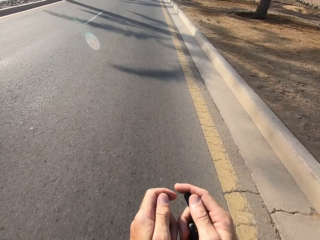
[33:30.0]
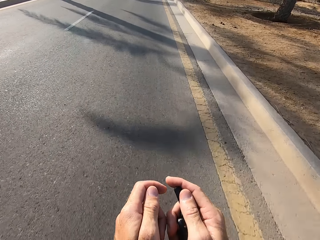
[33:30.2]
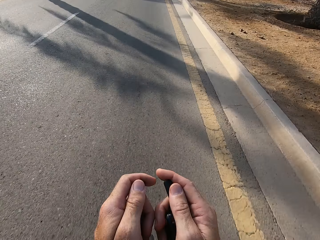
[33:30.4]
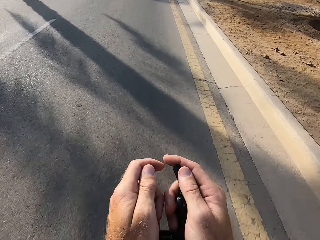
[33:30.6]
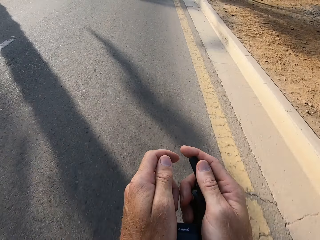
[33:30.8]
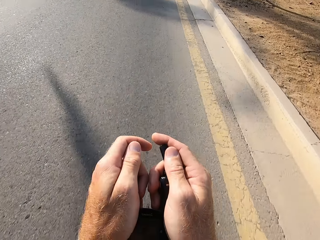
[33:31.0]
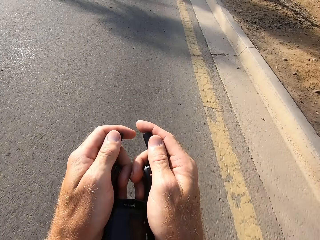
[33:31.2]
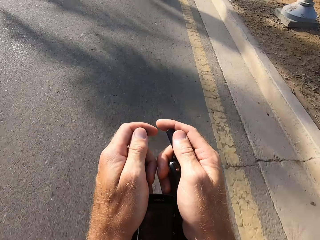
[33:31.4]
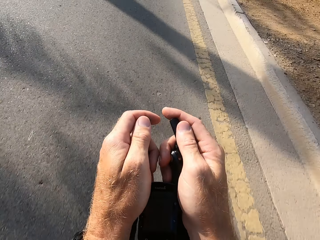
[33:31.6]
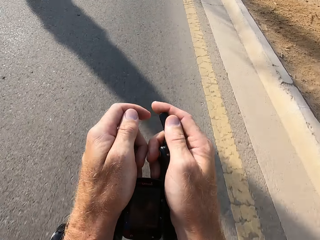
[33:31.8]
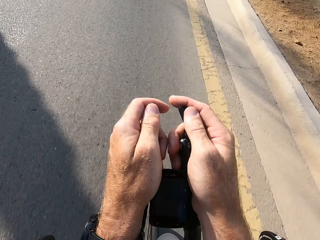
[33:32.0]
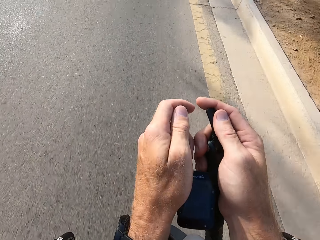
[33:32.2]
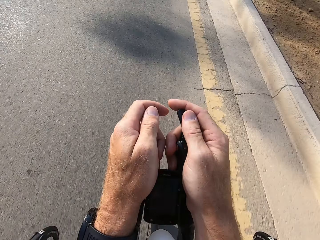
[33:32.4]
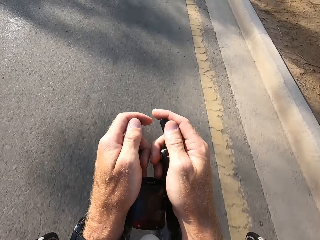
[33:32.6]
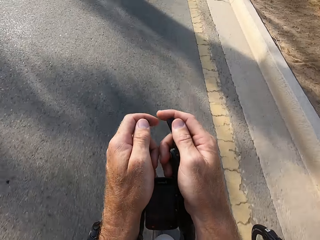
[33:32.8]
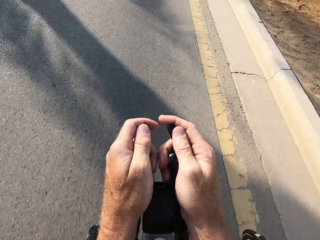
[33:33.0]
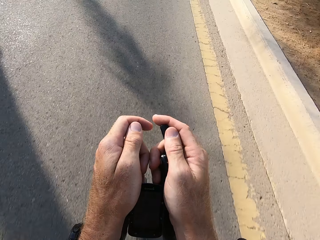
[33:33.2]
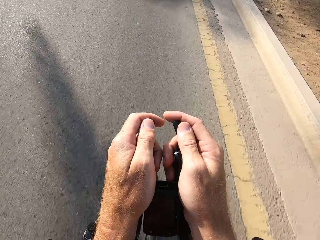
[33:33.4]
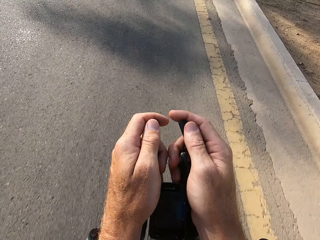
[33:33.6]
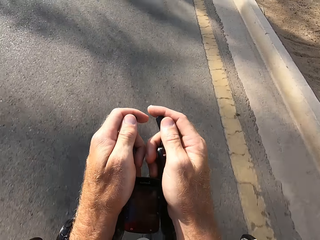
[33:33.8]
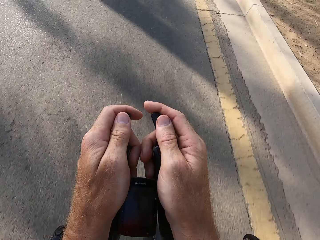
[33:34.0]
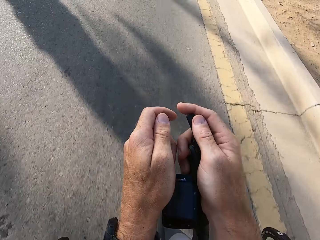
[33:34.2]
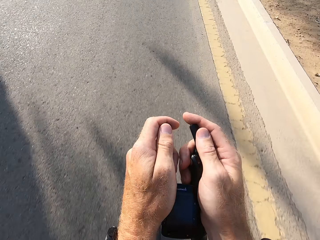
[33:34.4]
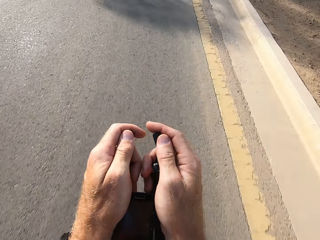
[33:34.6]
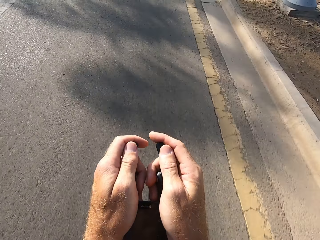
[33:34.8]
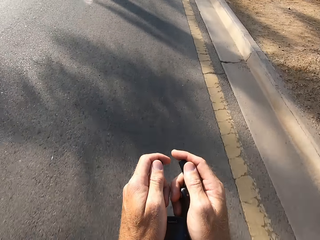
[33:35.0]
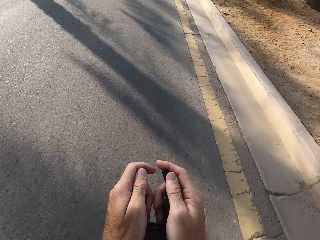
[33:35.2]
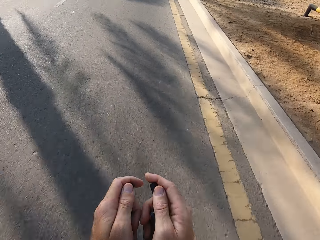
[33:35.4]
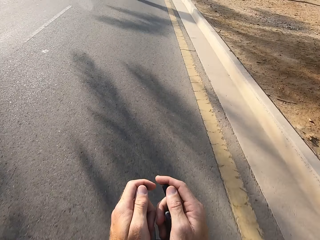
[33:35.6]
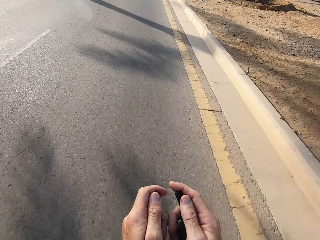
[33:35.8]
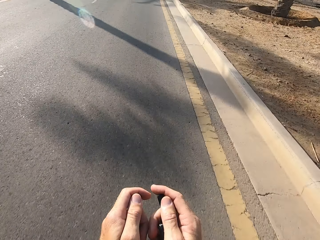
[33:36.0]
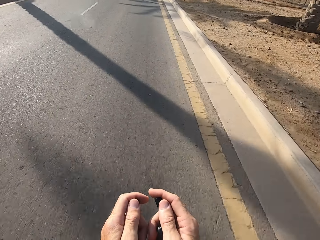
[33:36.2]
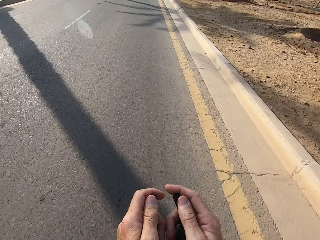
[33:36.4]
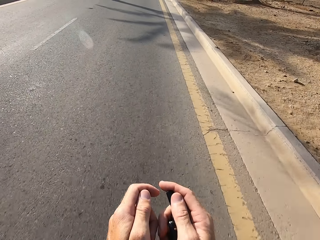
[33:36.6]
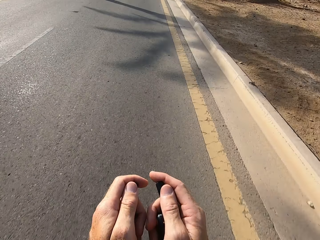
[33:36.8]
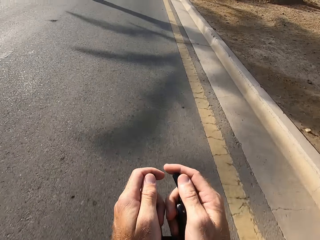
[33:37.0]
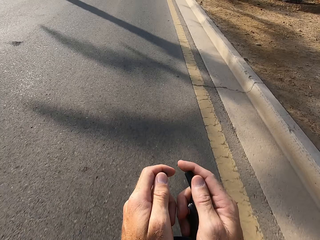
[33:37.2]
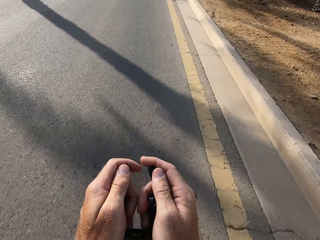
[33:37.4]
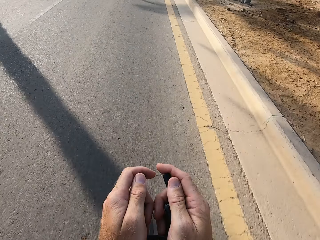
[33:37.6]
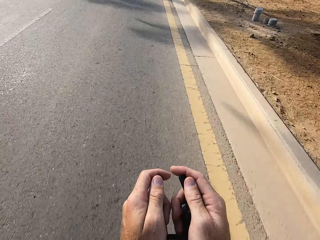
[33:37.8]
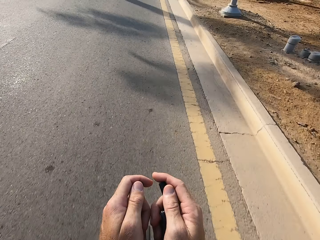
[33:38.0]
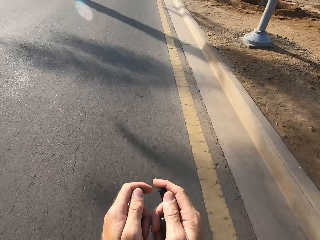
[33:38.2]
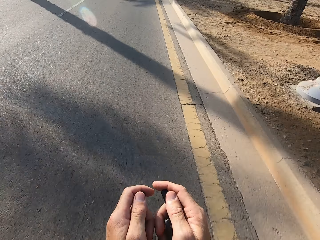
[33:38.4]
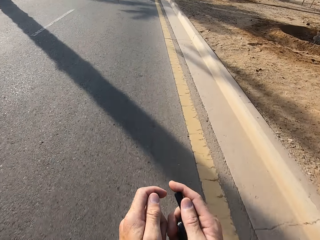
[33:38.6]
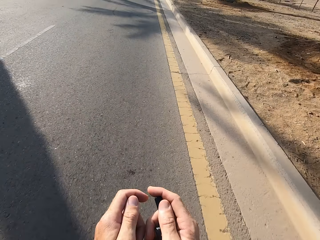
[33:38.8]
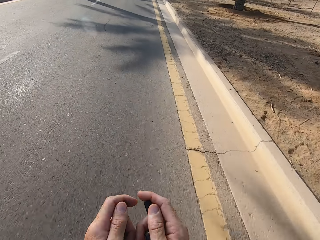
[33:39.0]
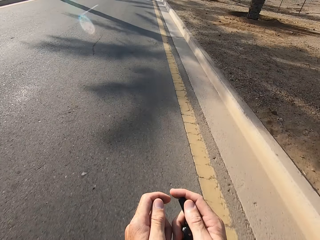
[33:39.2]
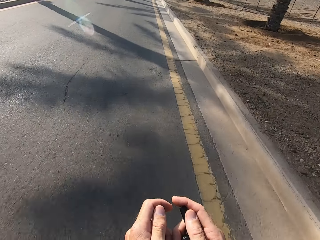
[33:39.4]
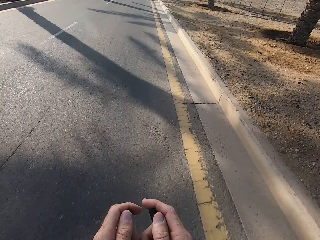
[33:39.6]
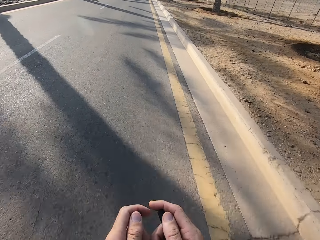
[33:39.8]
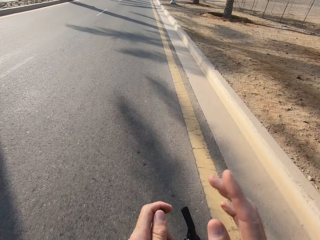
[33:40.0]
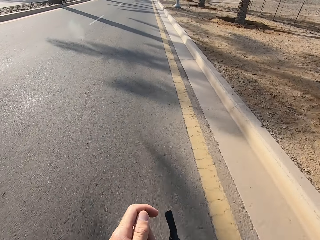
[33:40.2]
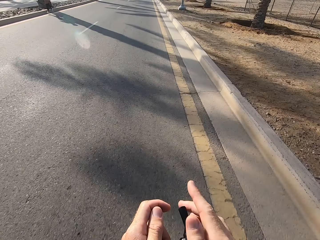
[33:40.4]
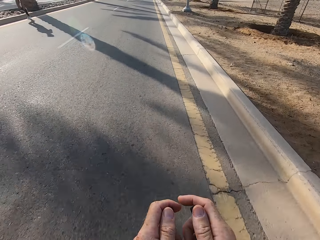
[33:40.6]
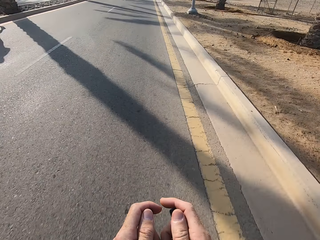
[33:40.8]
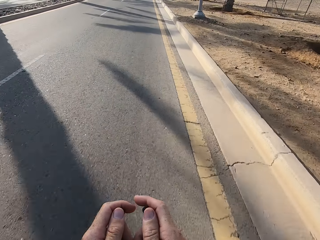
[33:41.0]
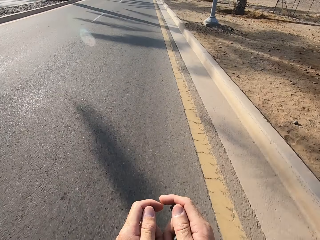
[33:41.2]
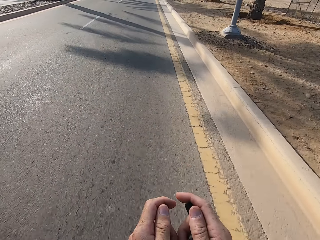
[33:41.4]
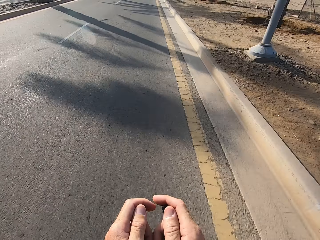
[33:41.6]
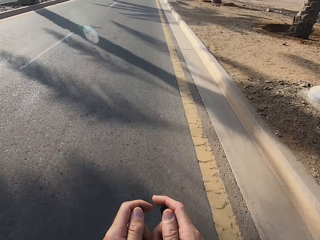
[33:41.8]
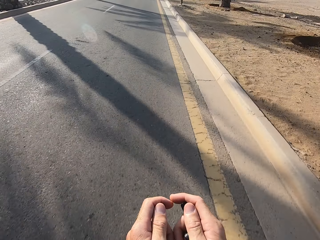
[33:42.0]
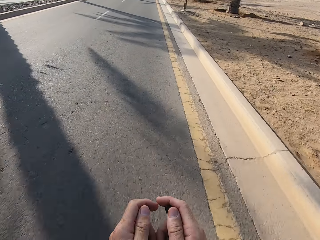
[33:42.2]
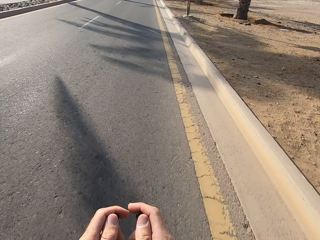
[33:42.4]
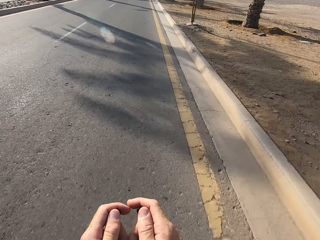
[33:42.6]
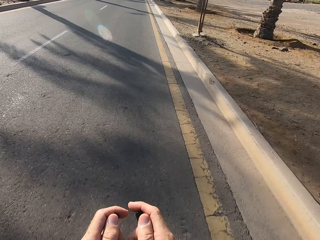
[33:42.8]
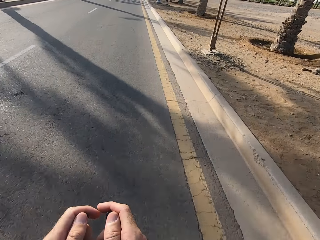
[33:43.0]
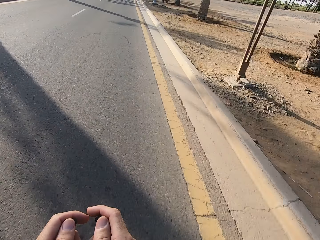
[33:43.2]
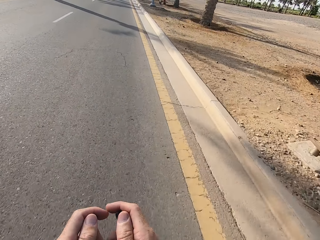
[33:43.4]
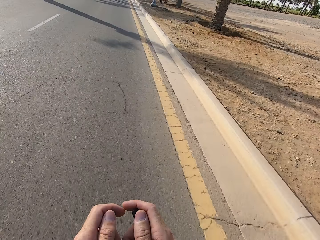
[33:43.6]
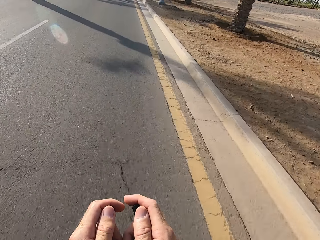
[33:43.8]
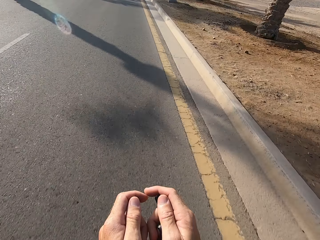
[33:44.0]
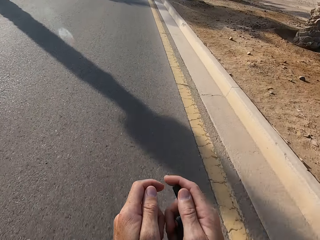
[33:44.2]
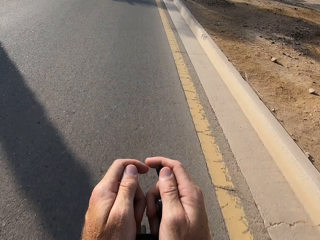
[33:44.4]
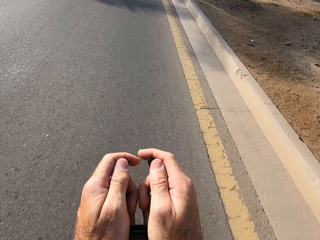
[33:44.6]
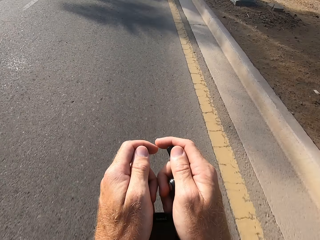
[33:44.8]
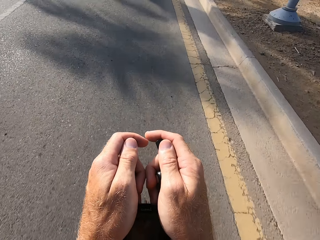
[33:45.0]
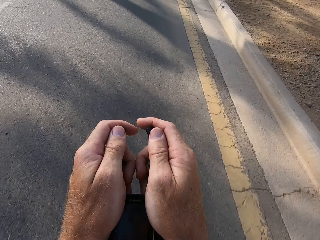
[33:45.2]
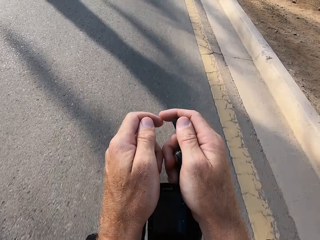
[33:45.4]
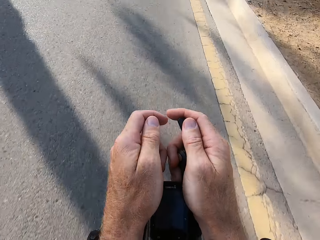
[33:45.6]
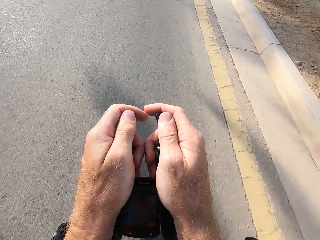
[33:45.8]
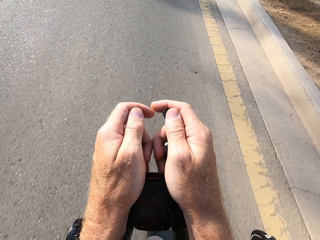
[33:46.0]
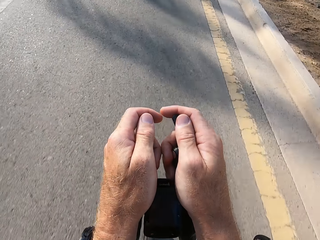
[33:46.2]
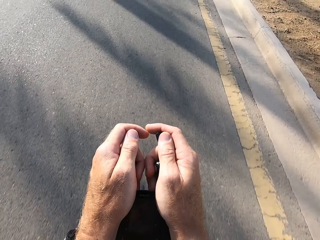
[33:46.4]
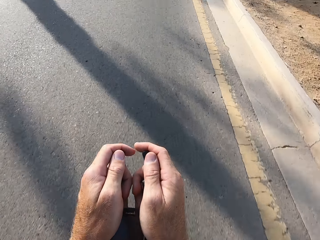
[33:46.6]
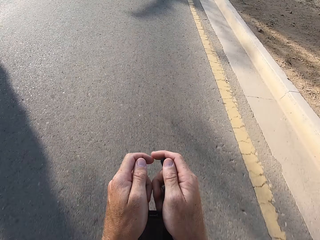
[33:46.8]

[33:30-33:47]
The camera wearer stares at the bike rest handlebar. They stare at the road. They cycle on the road. They swing the right hand. They touch something. They swing the right hand. They hold the bike rest handlebar. They cycle on the road.

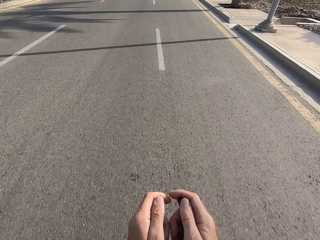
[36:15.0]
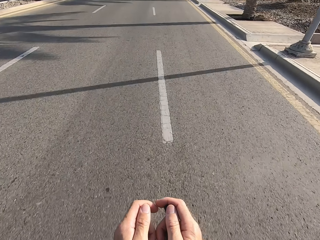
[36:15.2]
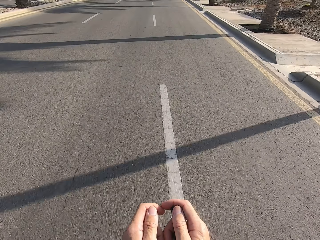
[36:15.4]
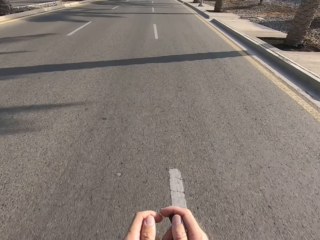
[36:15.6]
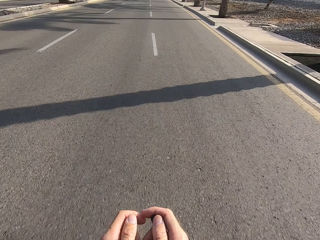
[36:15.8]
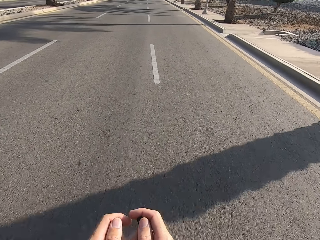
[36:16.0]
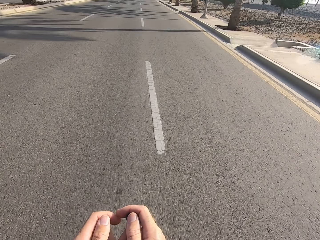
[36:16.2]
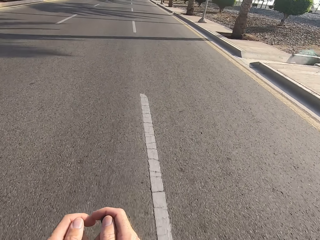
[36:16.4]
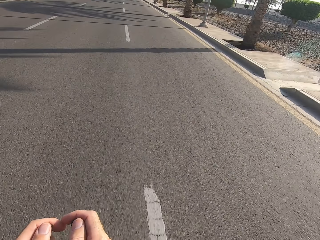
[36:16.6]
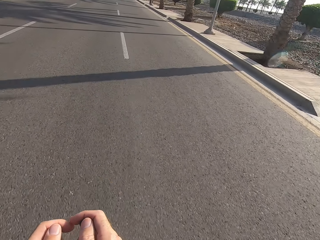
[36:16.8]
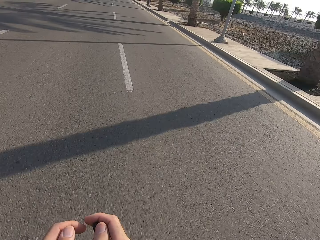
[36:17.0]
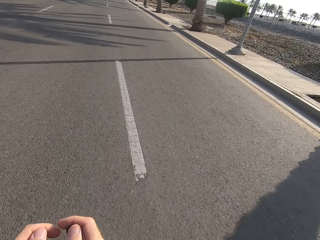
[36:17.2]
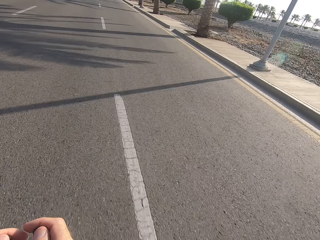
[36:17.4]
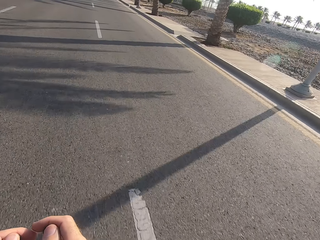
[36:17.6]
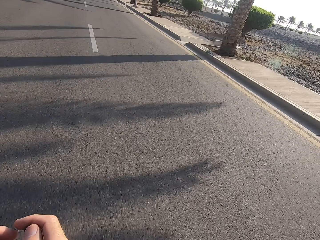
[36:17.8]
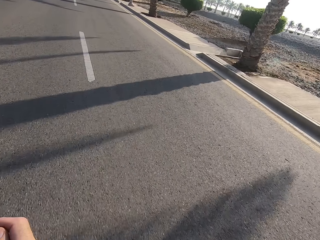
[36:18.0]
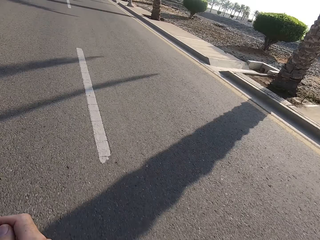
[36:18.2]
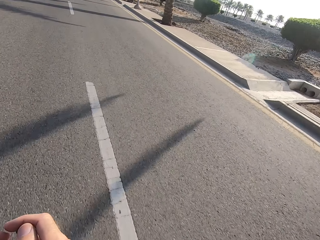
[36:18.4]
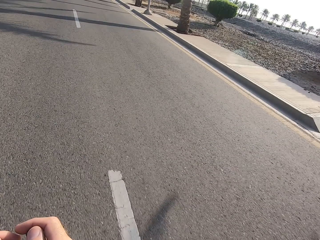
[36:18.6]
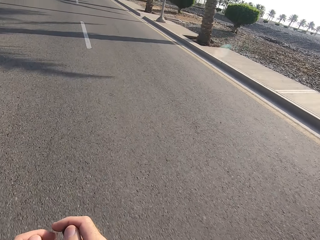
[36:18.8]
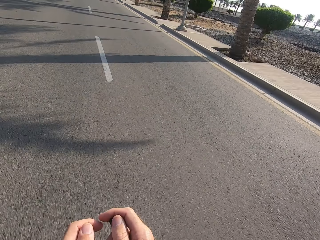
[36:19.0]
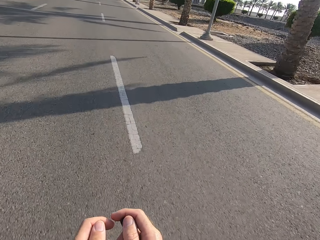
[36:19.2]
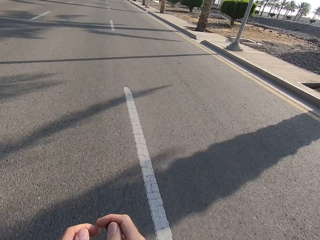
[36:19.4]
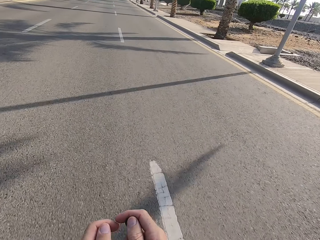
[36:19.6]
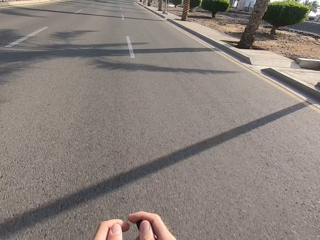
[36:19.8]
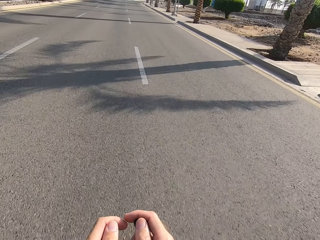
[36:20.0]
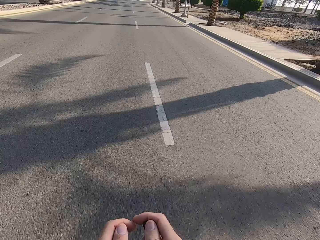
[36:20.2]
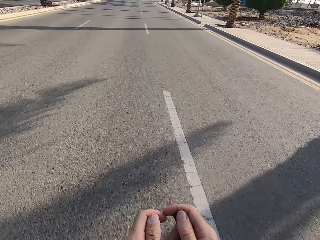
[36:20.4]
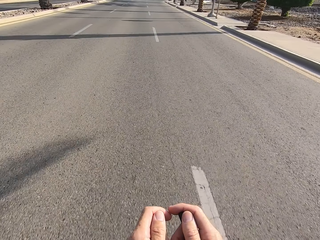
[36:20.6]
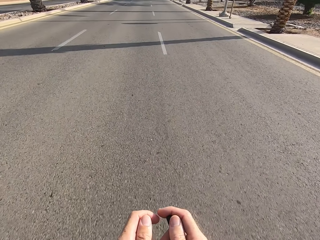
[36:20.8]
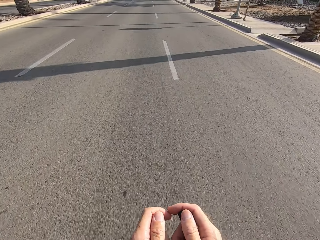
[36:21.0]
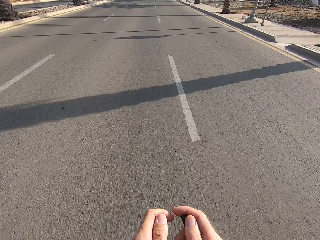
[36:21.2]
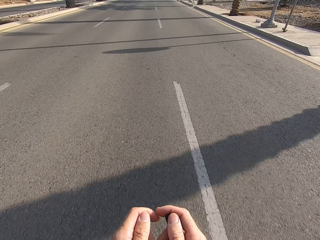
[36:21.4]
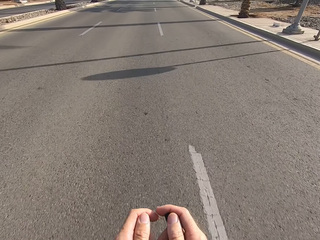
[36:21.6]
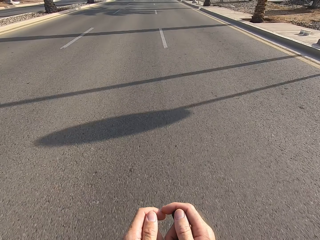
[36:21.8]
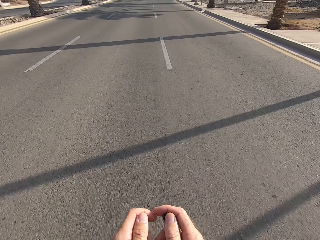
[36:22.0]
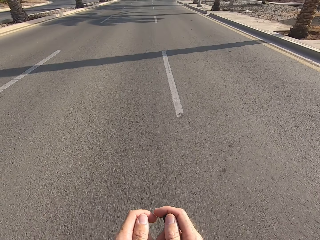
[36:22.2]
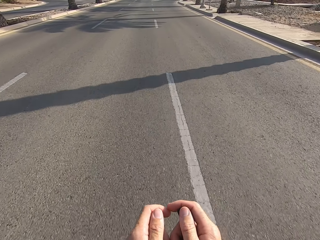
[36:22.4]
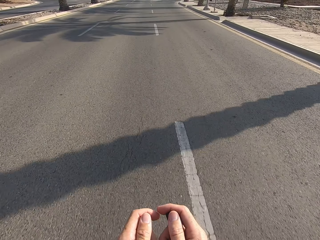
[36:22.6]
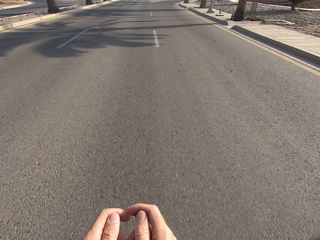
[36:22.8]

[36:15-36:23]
The camera wearer stares at the palm trees. They stare at the road. They cycle on the main road.
